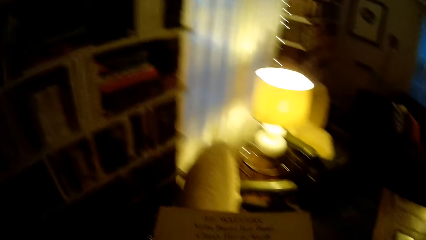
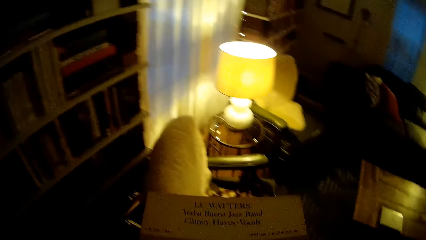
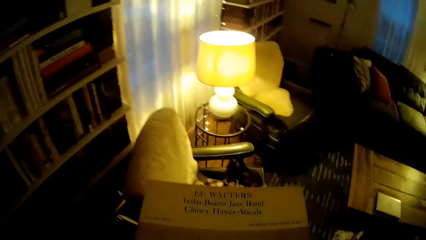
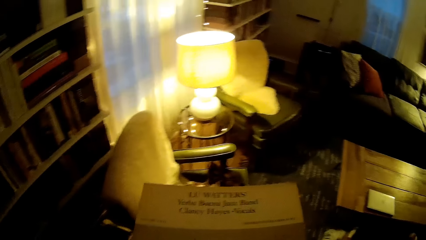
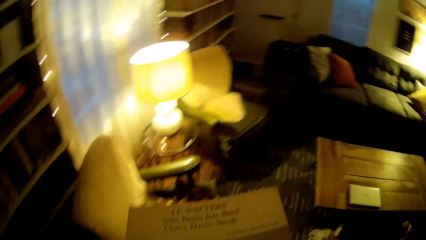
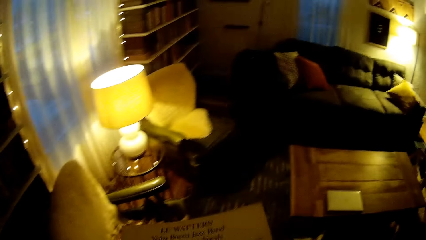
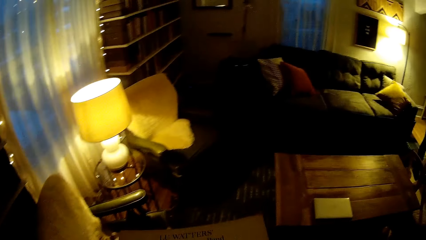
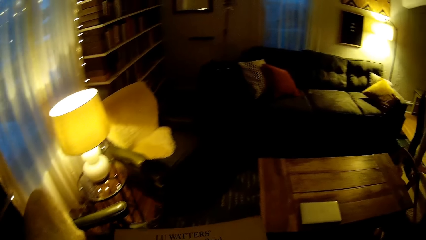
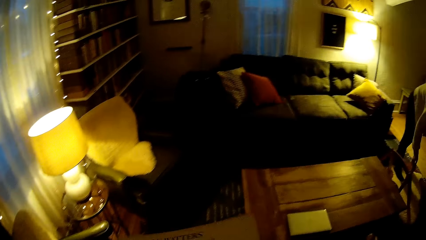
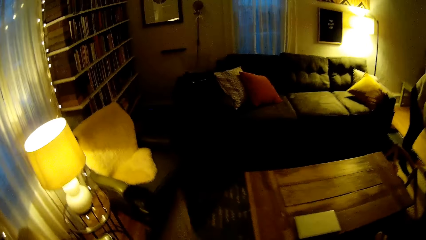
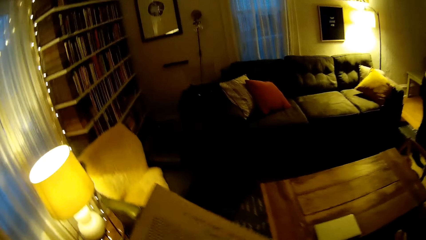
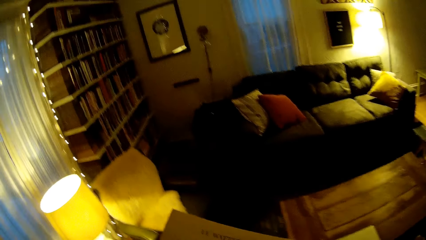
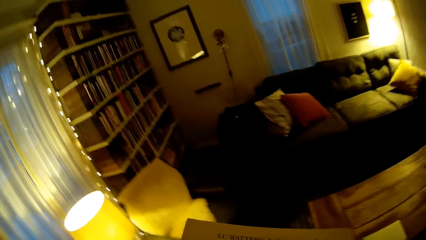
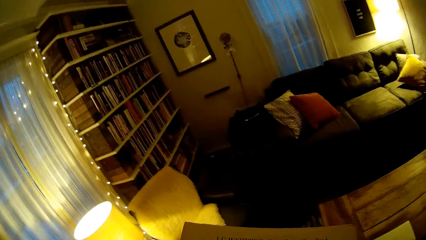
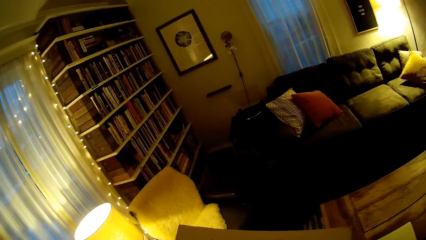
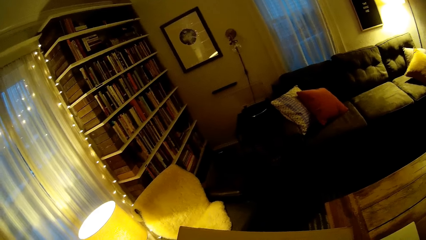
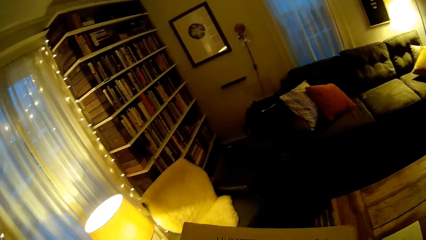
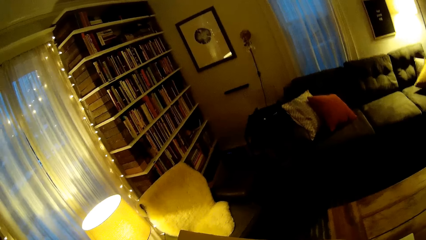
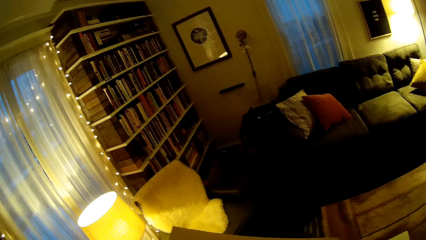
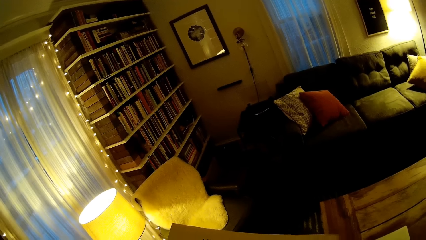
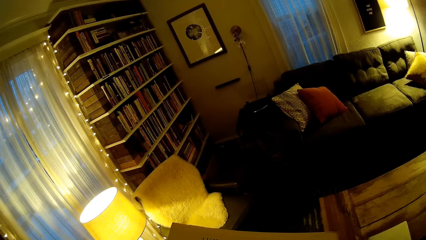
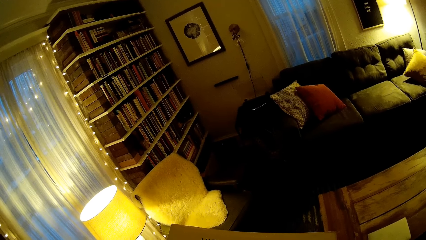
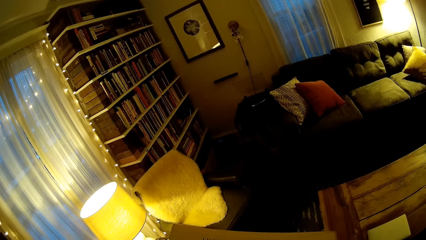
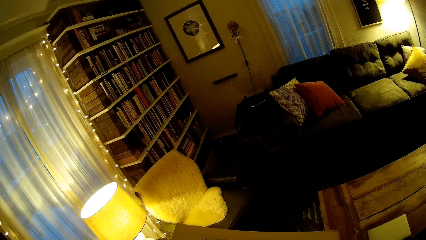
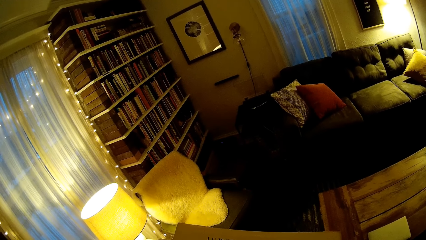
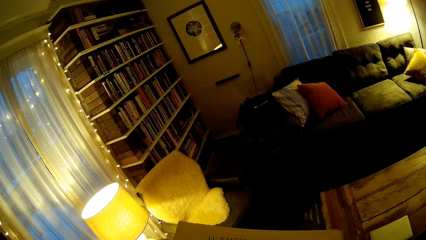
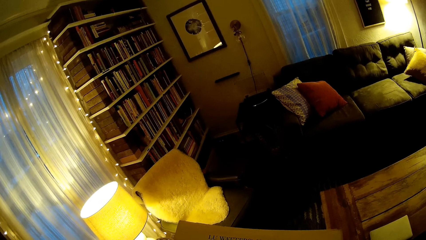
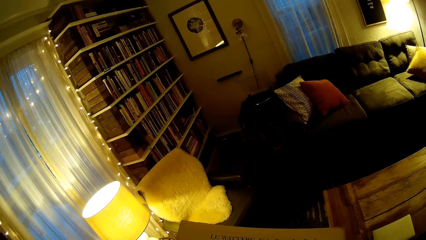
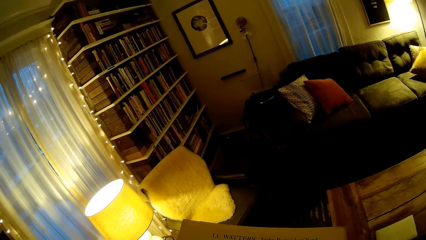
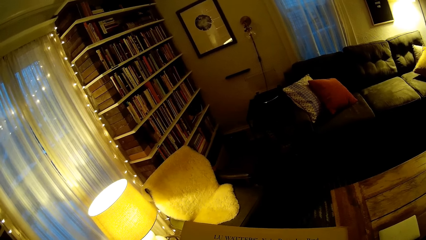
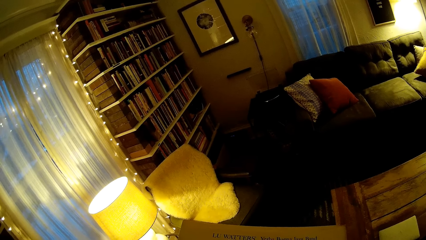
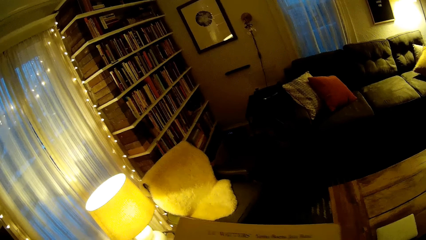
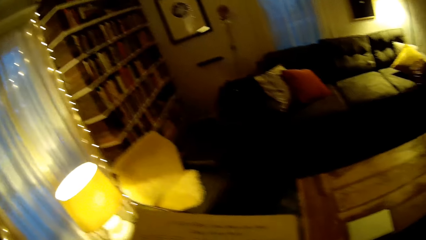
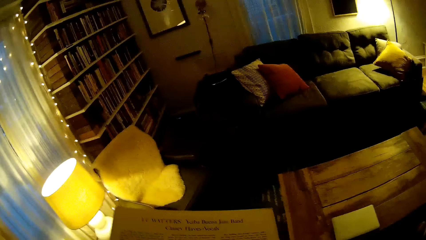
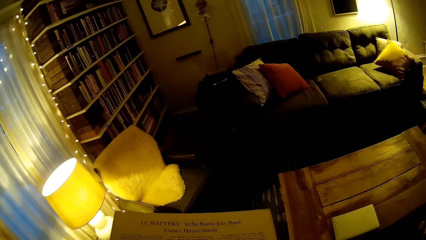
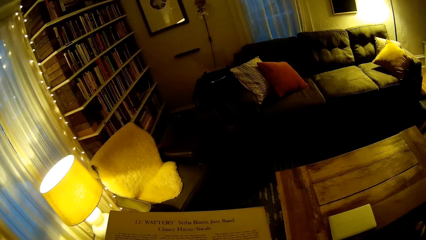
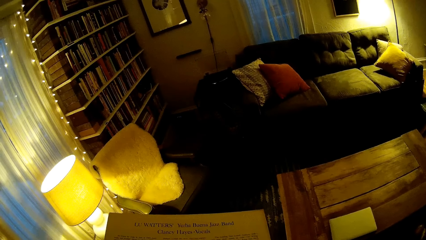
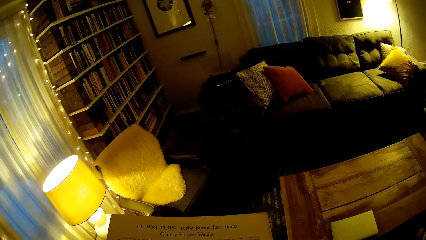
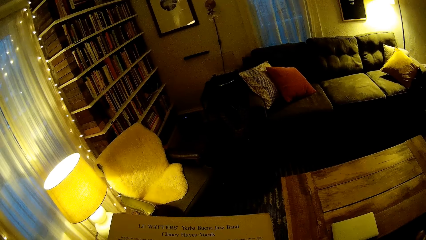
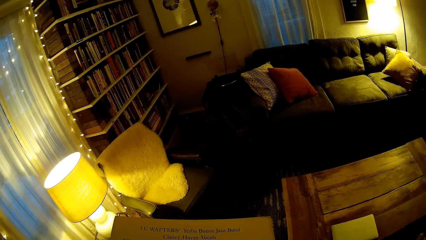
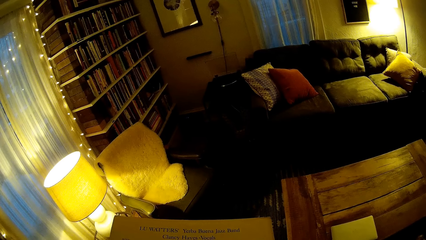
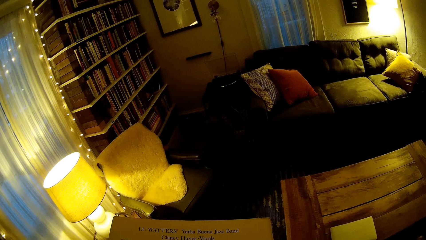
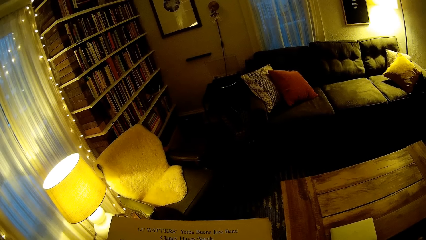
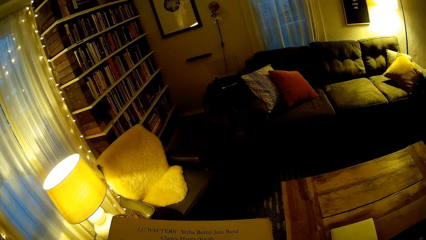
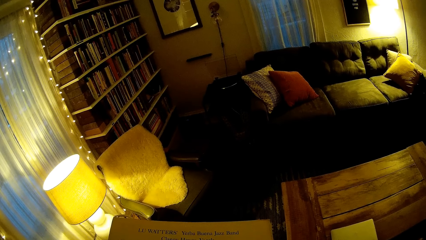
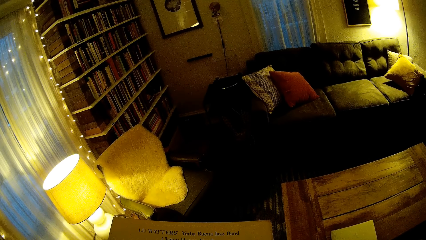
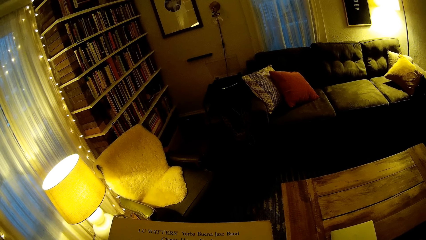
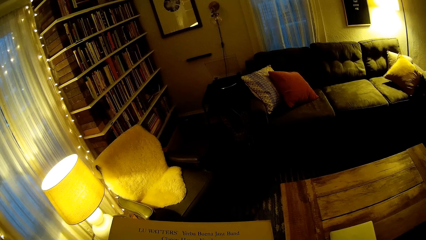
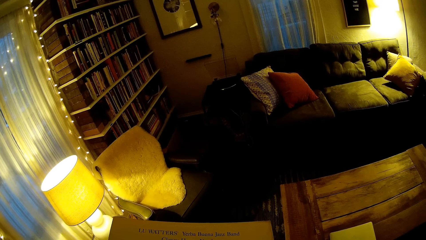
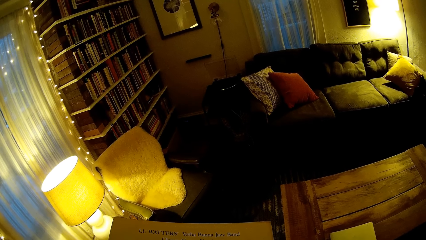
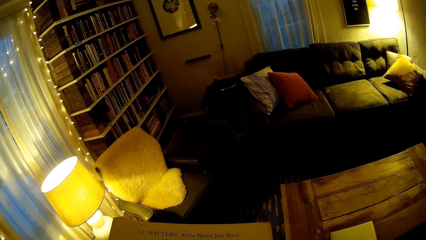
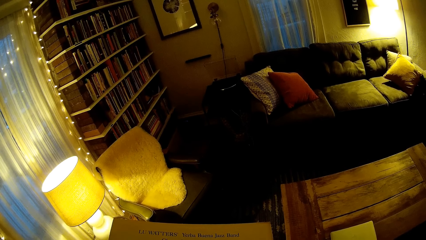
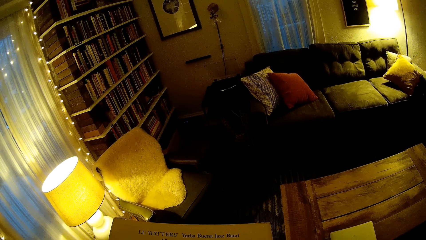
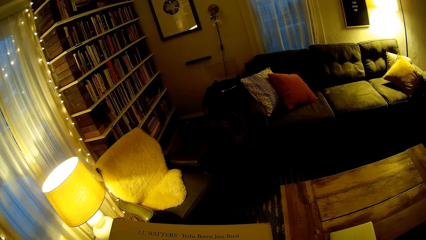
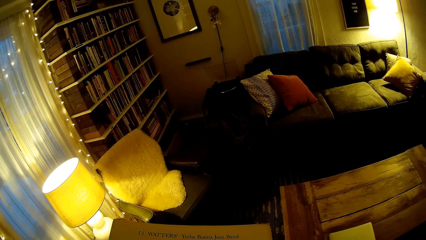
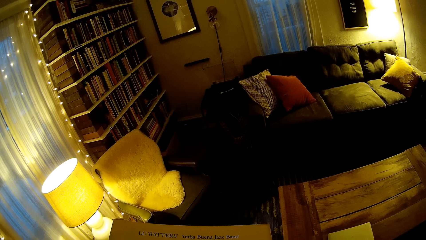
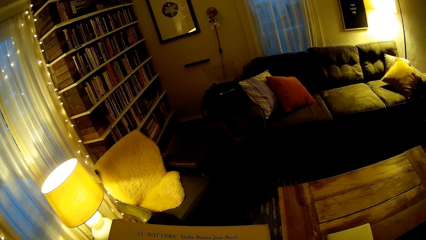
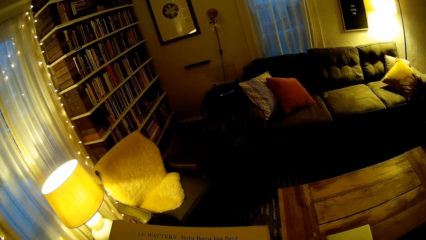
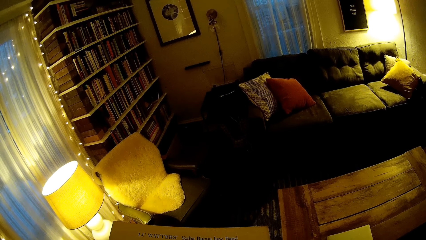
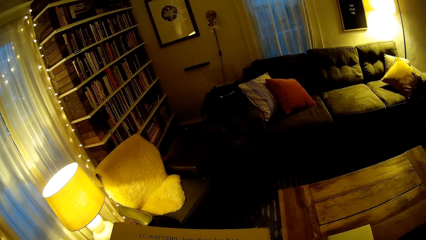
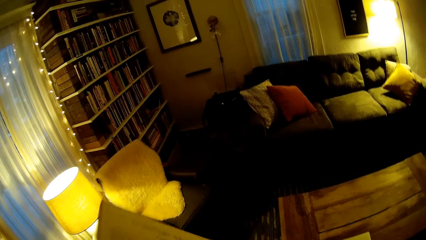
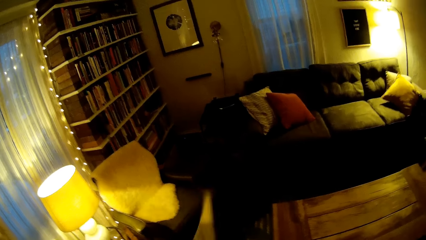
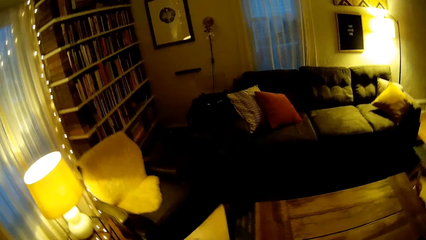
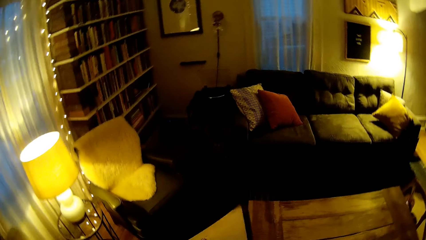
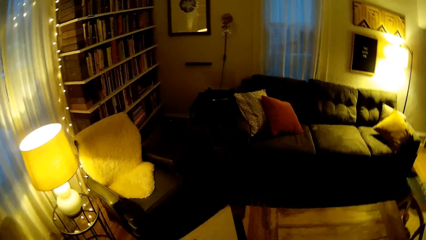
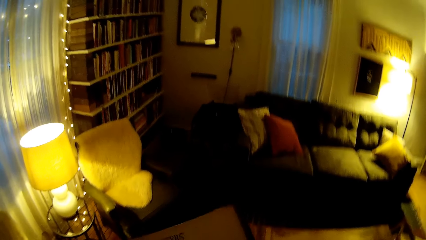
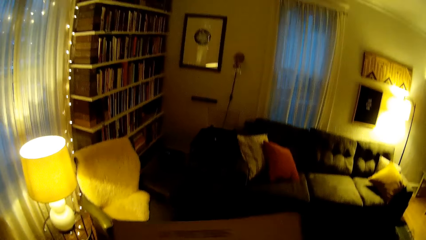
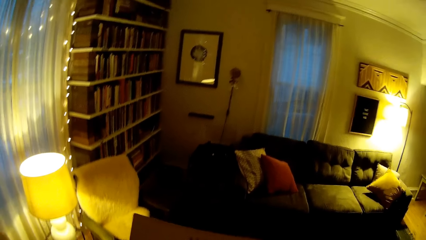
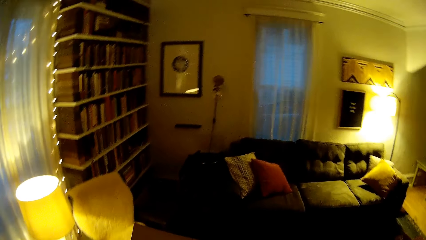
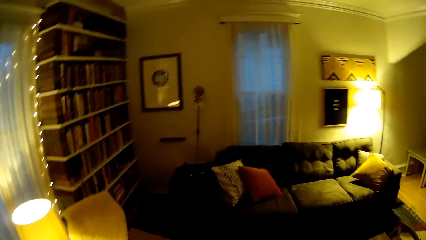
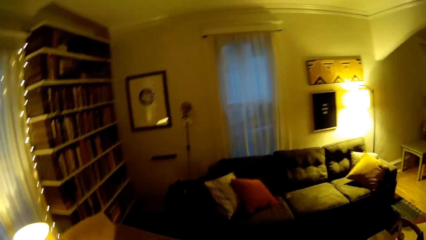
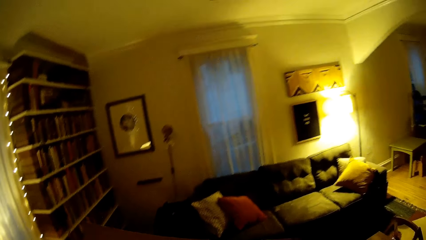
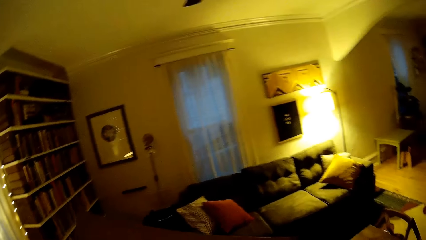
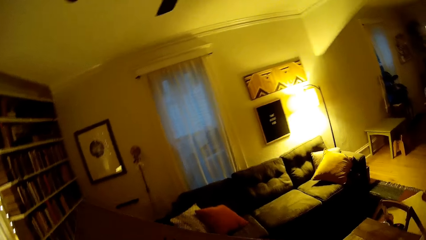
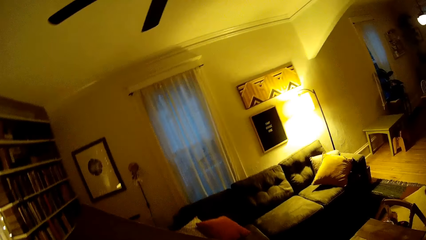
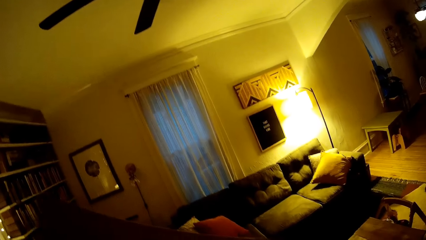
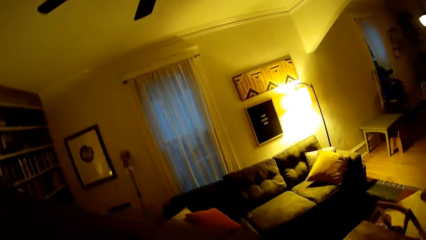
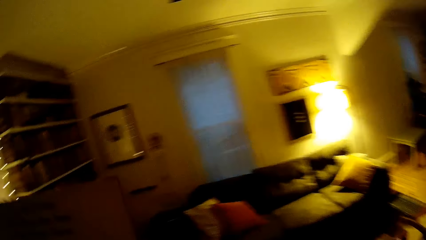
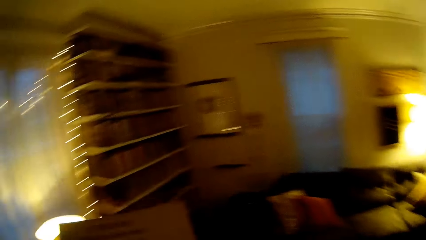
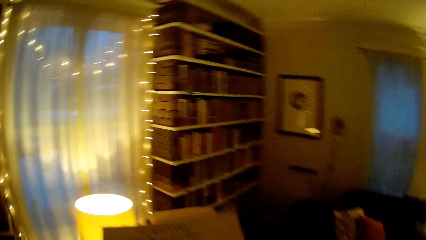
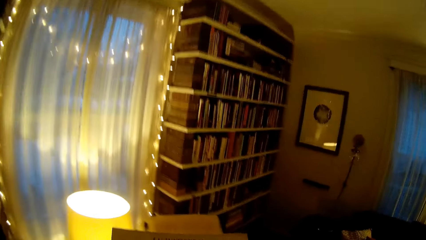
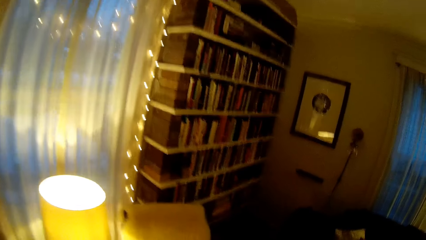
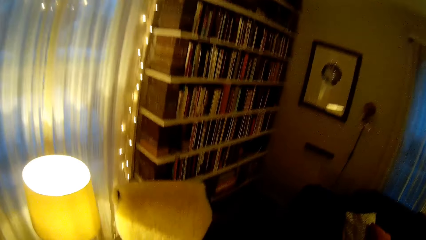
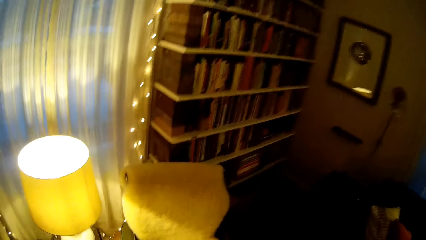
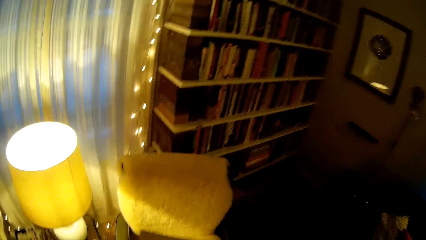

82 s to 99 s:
The camera wearer walks from the shelf. He flips the vinyl cover. He checks the vinyl cover. He turns the record cover in his hands.
